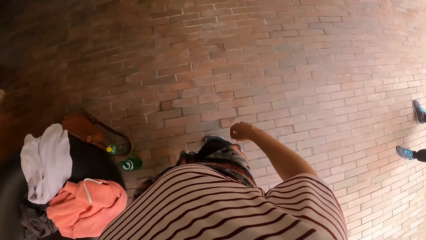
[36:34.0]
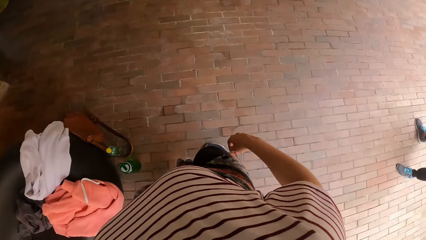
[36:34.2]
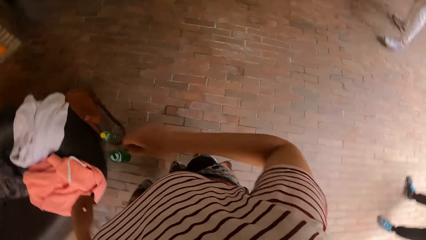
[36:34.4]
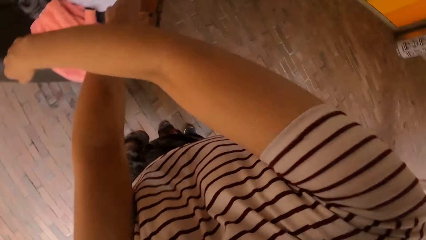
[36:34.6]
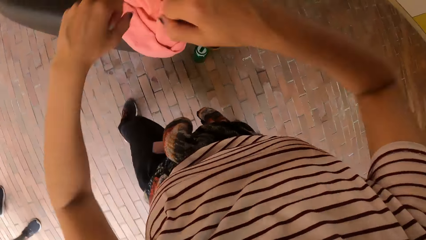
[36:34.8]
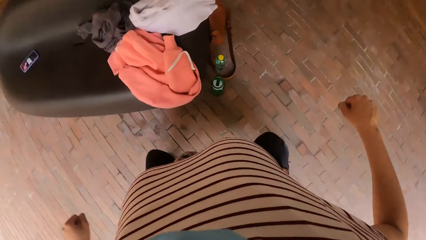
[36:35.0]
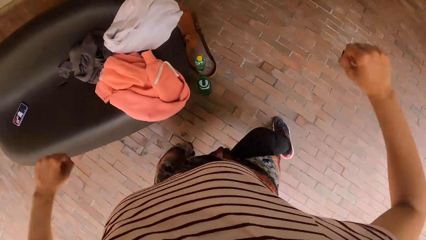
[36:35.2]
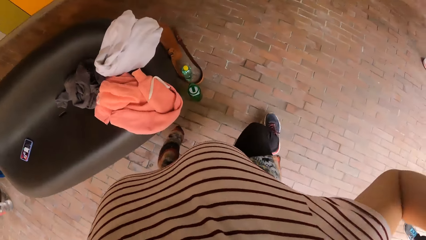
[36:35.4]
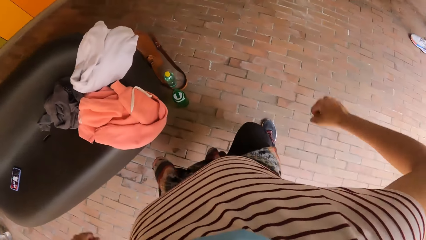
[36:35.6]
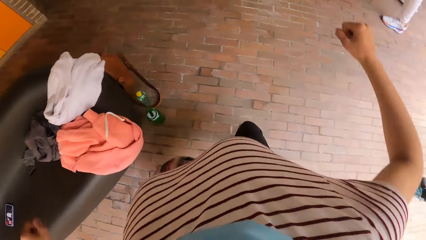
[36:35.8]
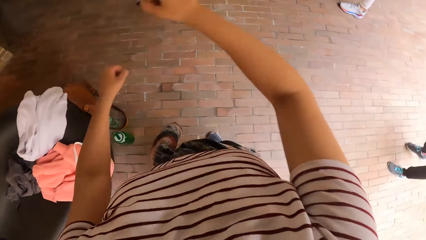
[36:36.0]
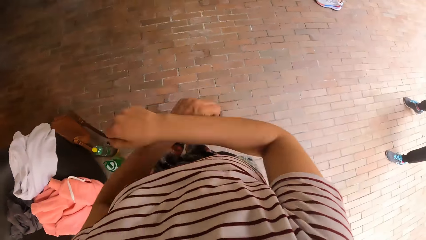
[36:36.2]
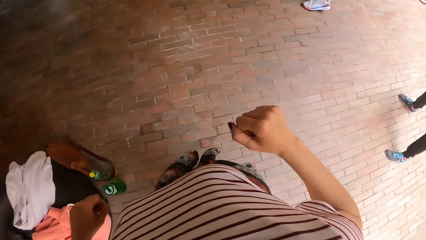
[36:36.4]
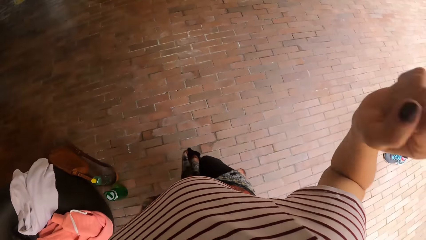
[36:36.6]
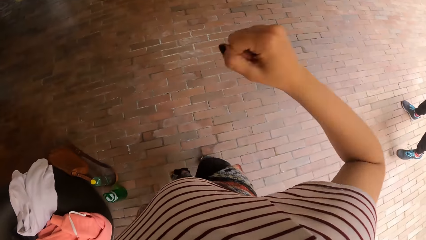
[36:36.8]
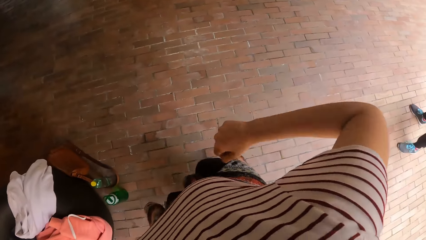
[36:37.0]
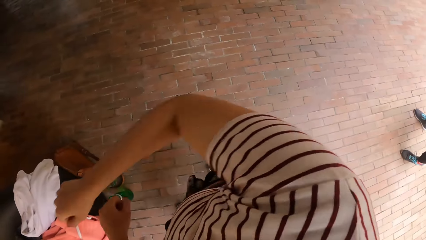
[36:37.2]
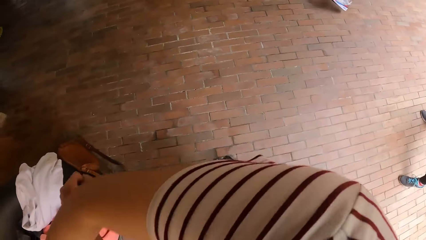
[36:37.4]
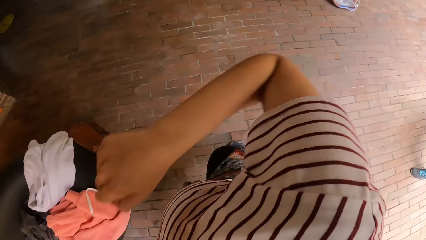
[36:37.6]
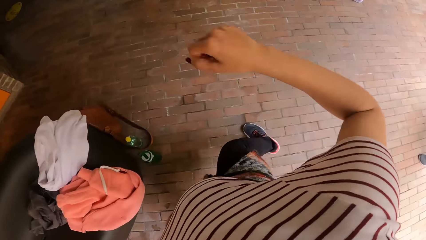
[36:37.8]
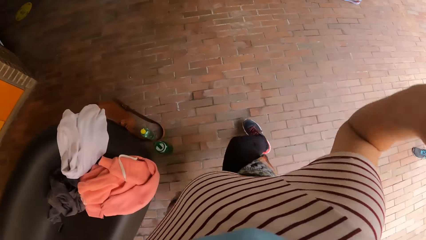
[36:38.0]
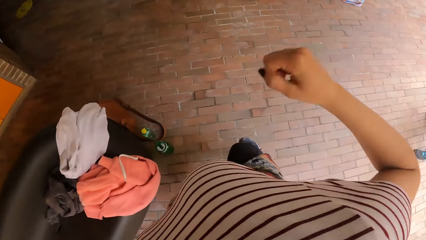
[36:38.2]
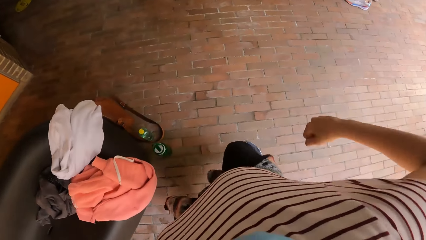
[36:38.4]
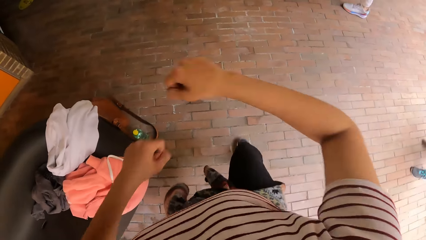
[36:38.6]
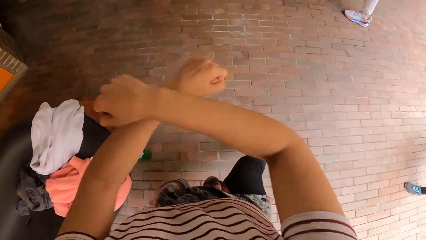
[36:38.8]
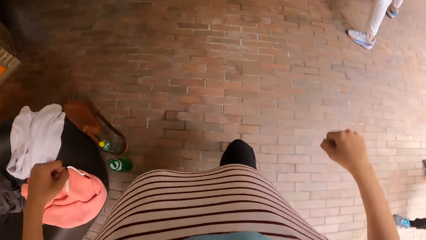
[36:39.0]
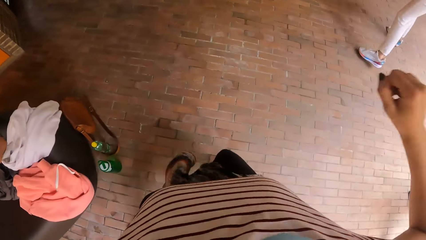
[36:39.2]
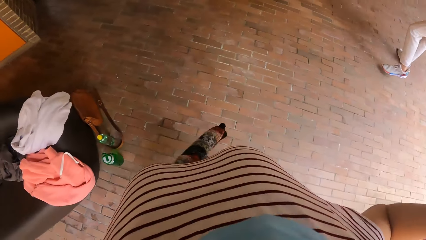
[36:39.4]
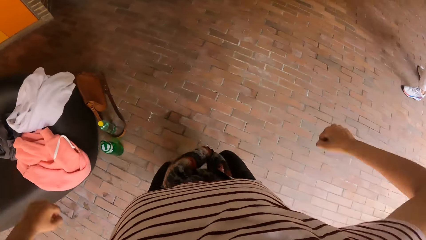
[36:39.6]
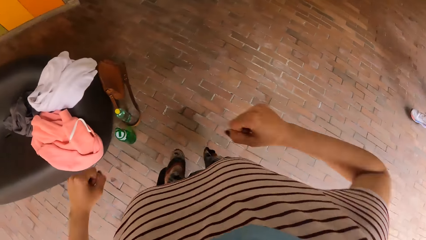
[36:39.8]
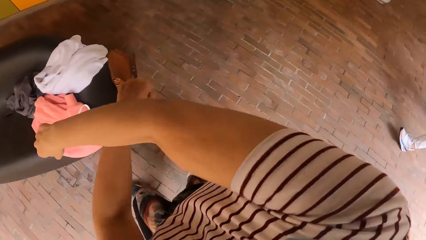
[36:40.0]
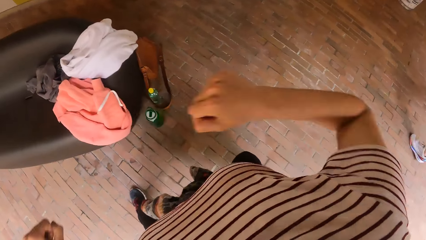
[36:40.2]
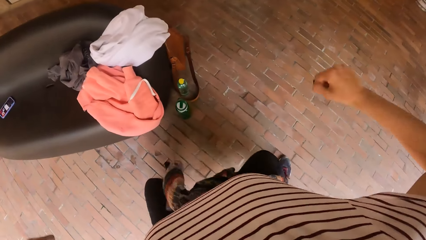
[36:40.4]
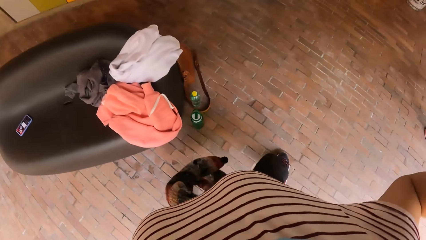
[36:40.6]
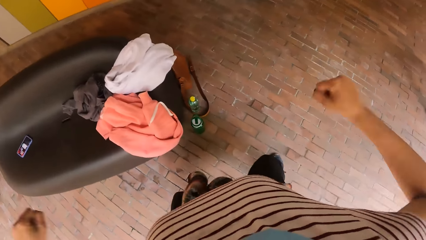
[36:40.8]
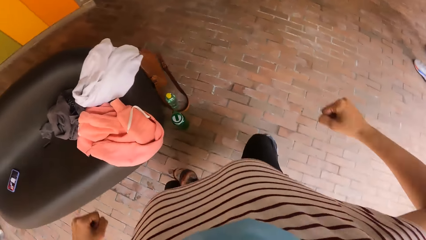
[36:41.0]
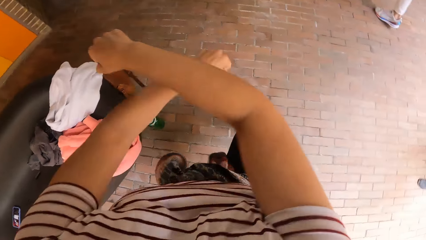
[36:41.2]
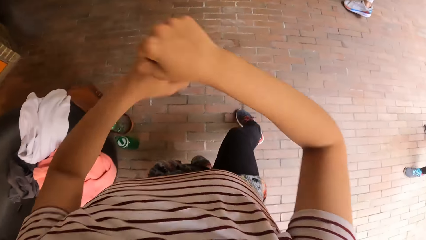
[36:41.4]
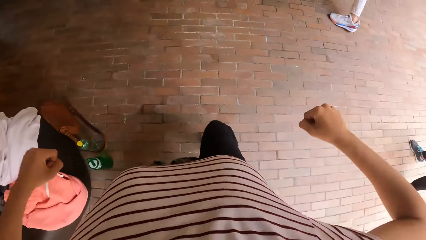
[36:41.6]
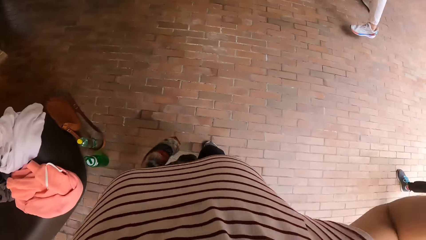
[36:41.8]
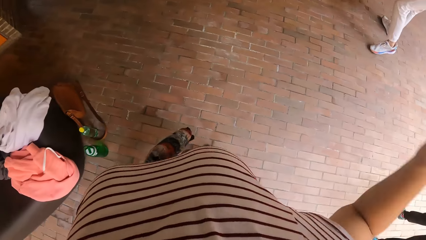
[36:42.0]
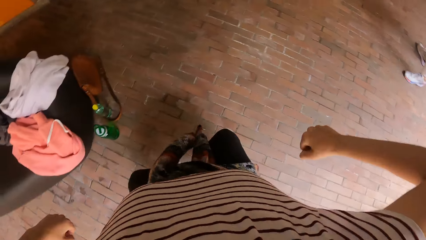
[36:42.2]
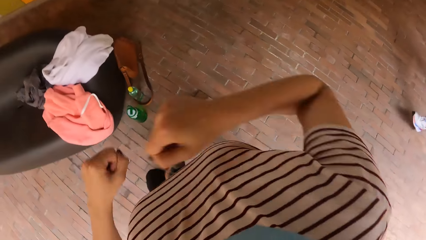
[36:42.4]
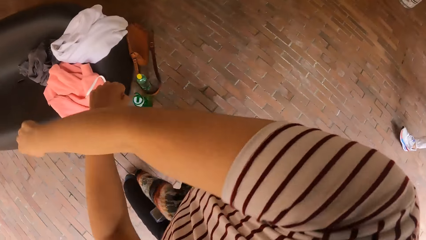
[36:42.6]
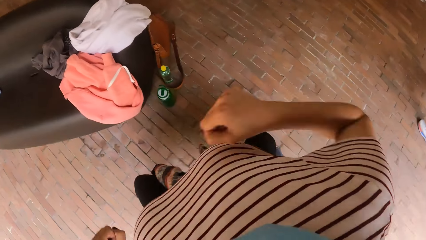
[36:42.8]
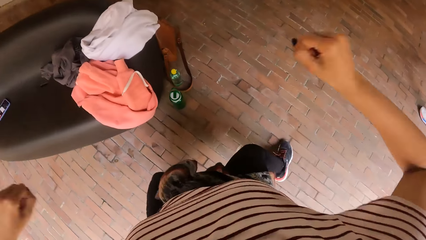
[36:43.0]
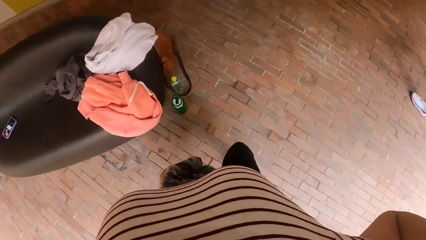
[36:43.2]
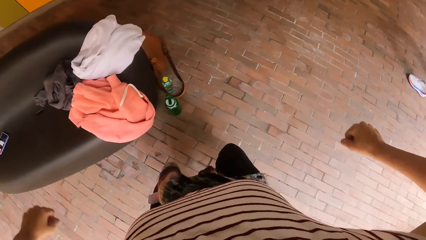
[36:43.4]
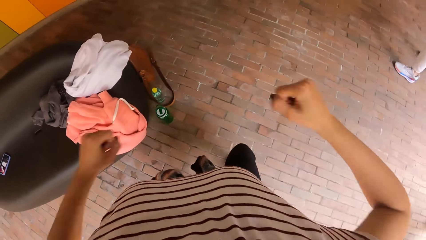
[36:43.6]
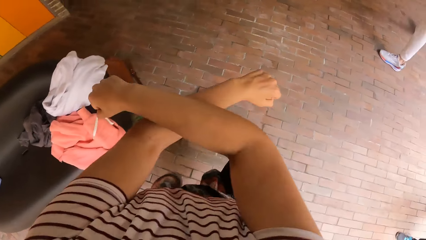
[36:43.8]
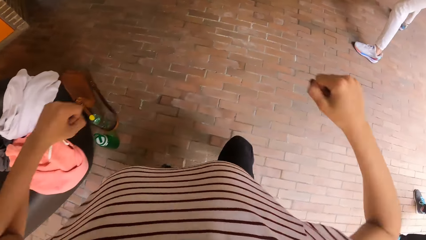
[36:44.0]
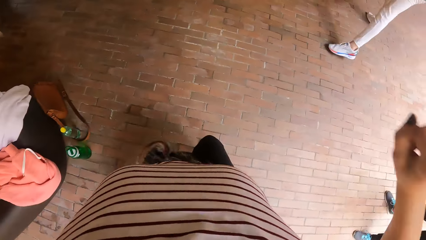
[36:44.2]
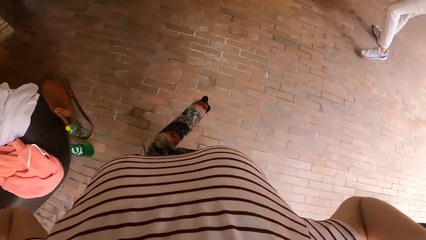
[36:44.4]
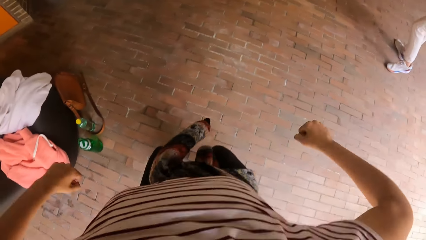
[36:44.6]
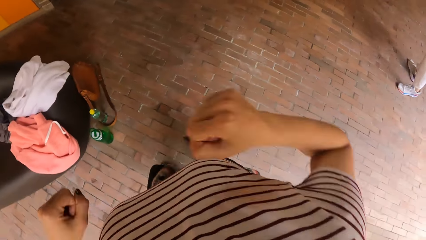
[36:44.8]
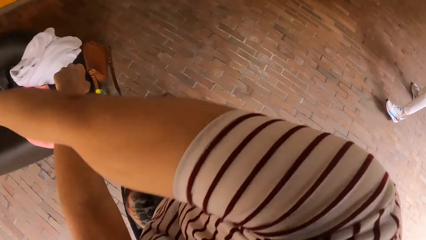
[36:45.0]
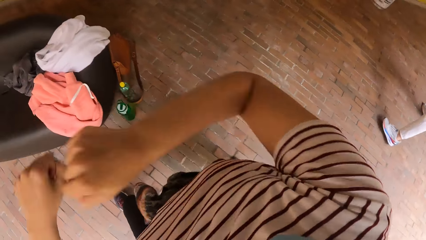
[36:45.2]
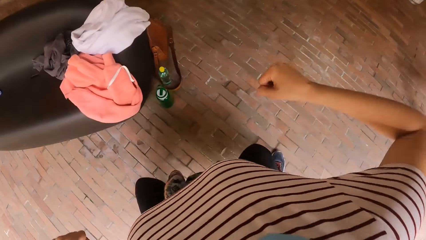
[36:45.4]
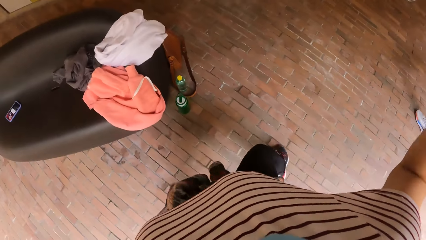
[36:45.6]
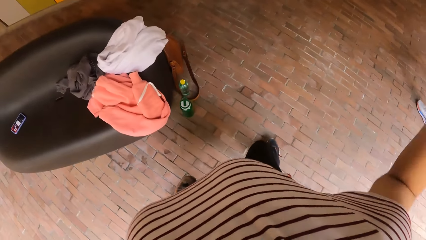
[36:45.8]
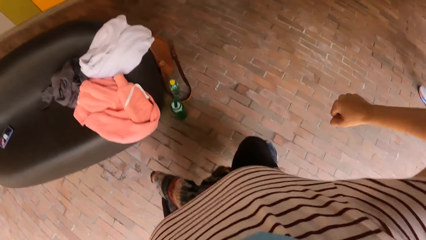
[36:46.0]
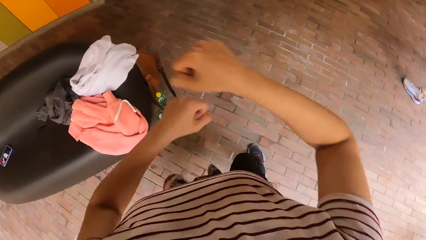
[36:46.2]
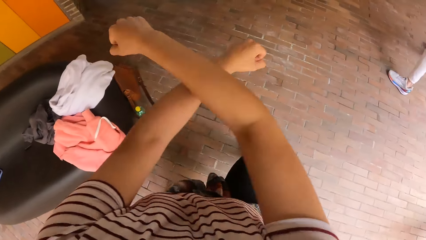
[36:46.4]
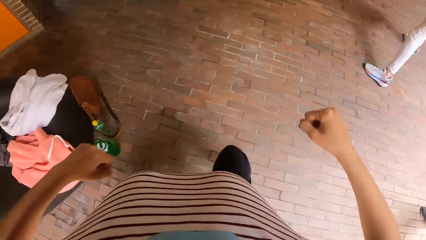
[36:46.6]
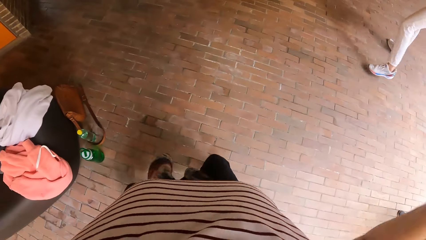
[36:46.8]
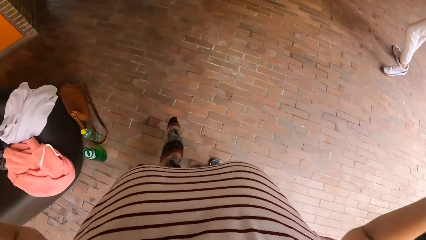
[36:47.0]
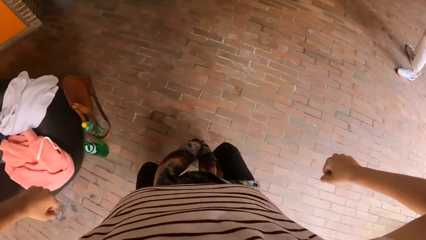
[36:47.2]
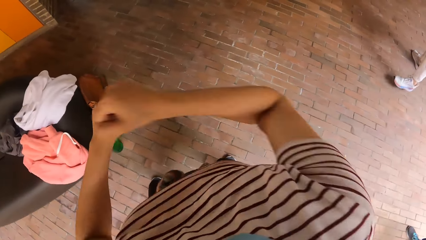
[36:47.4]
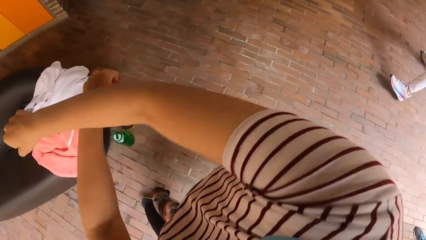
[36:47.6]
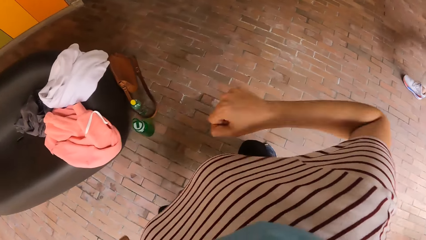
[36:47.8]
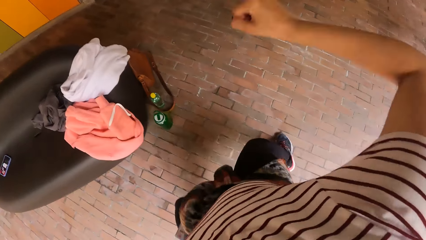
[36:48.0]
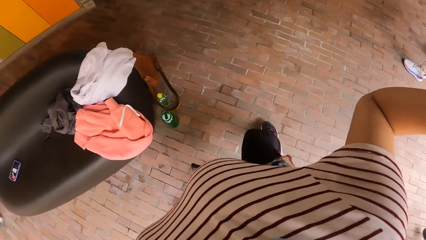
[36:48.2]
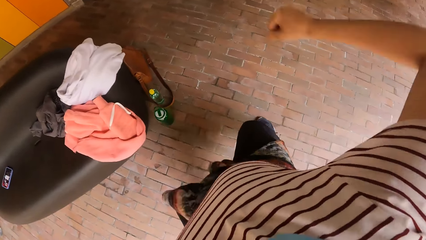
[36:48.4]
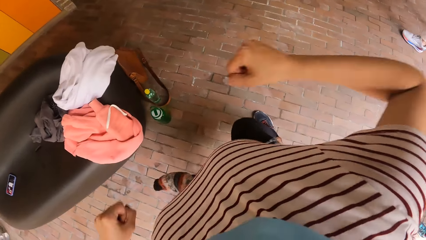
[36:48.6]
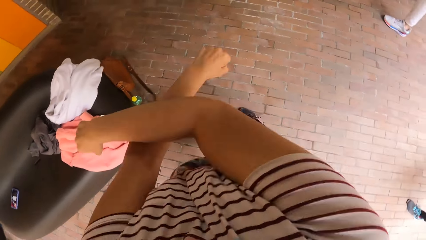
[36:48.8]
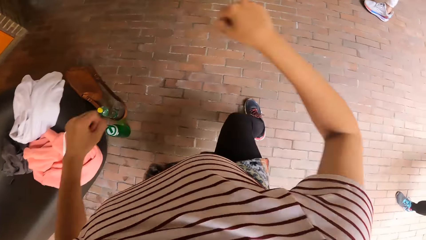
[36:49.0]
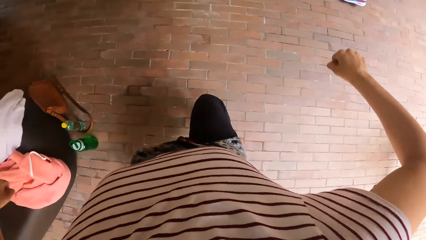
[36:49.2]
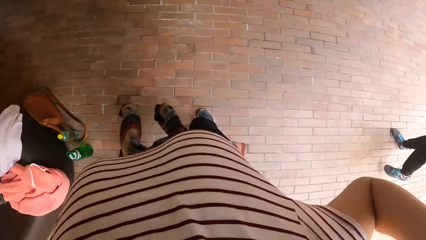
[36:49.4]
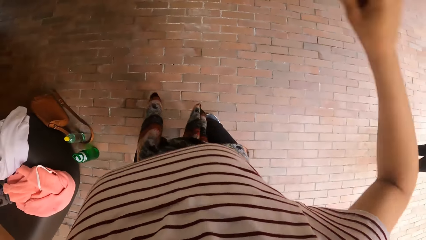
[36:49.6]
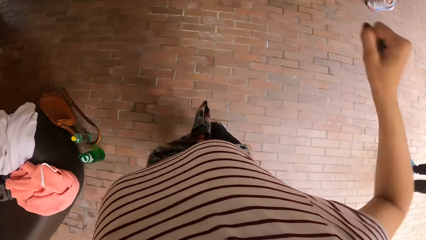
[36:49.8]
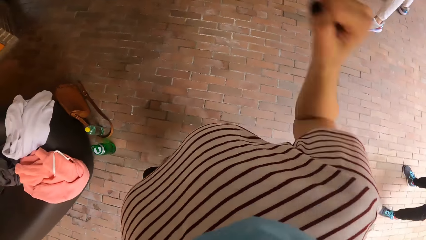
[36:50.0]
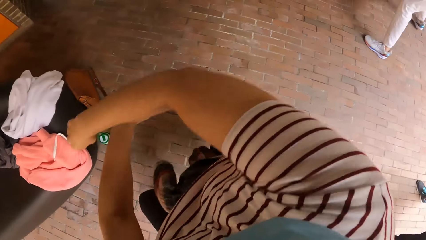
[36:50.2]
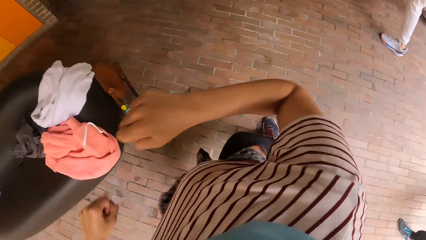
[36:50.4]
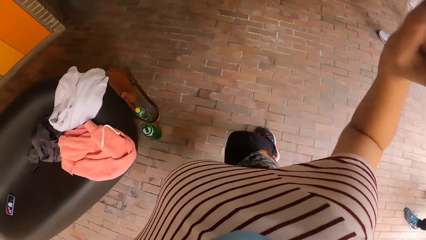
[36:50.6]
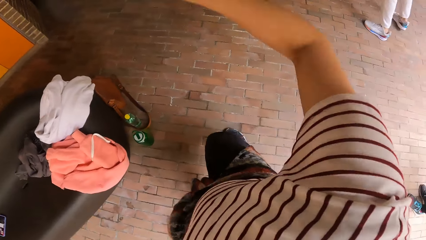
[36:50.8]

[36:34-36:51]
The camera wearer looks around. They dance with friends.
